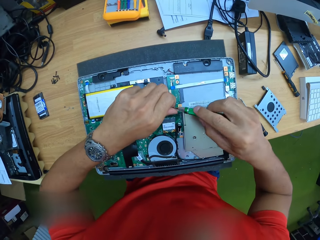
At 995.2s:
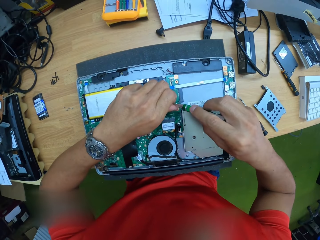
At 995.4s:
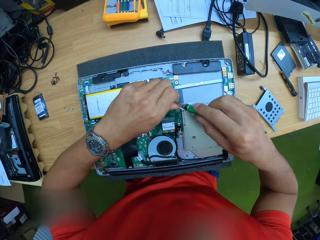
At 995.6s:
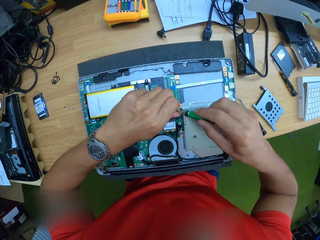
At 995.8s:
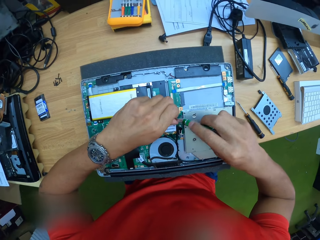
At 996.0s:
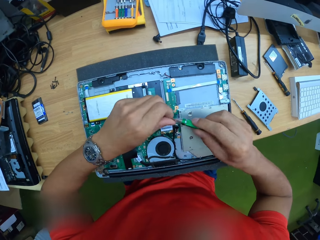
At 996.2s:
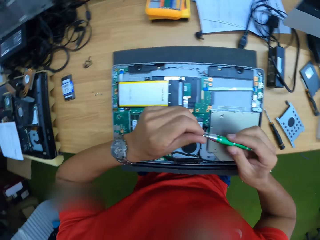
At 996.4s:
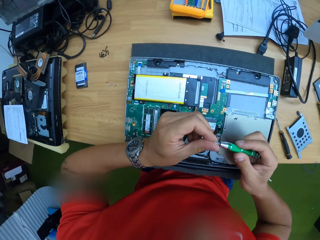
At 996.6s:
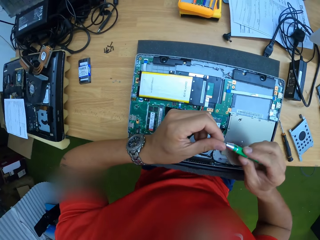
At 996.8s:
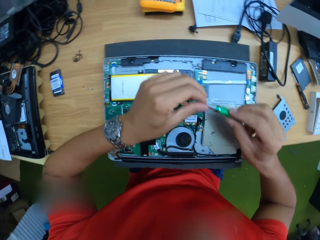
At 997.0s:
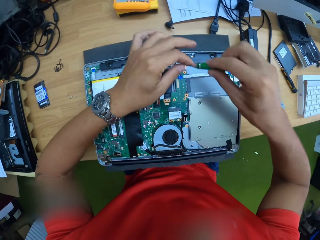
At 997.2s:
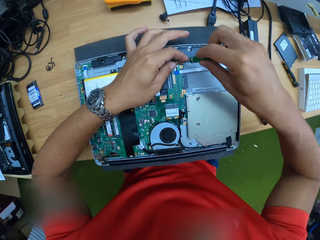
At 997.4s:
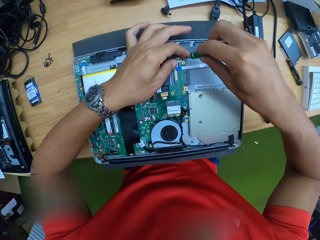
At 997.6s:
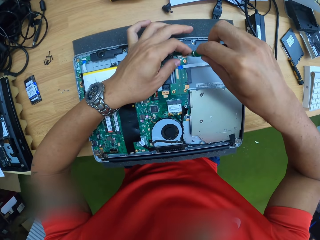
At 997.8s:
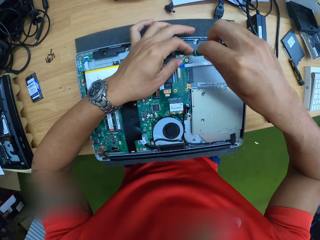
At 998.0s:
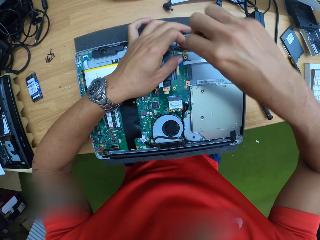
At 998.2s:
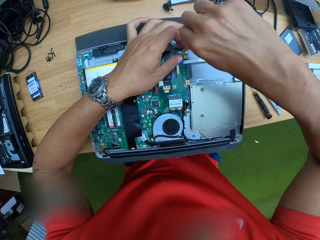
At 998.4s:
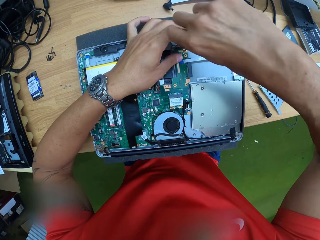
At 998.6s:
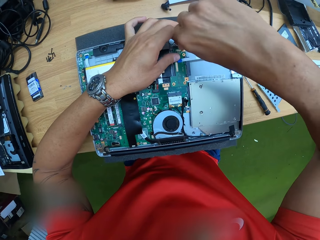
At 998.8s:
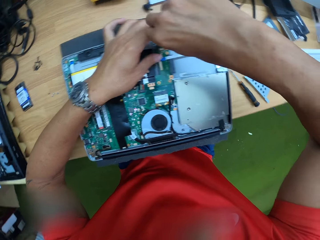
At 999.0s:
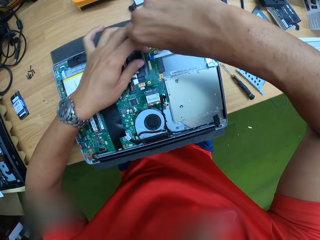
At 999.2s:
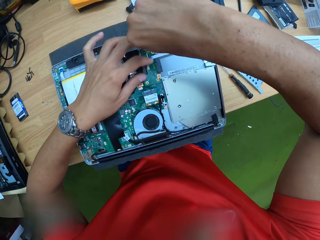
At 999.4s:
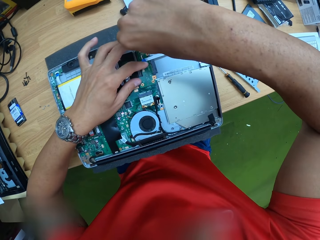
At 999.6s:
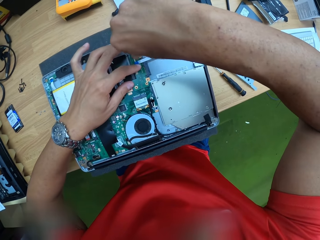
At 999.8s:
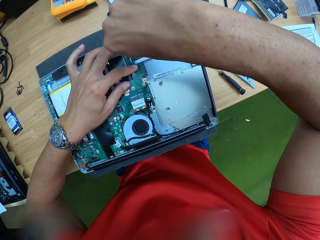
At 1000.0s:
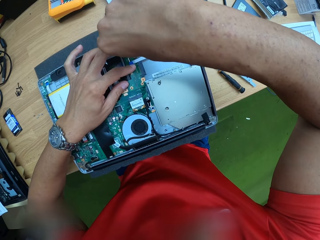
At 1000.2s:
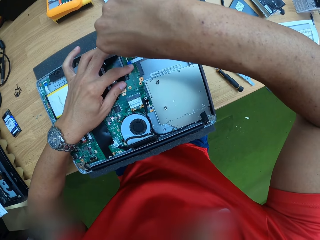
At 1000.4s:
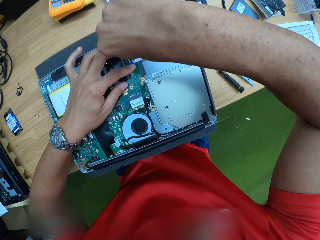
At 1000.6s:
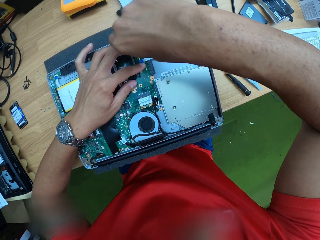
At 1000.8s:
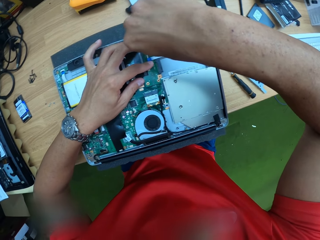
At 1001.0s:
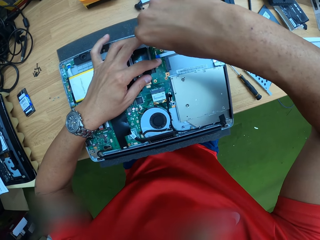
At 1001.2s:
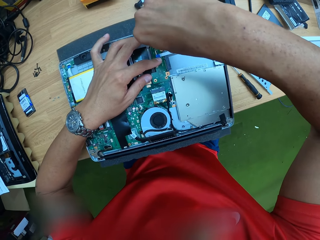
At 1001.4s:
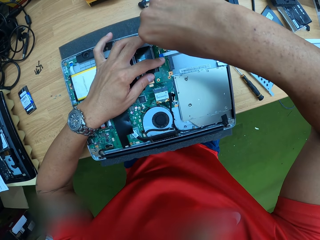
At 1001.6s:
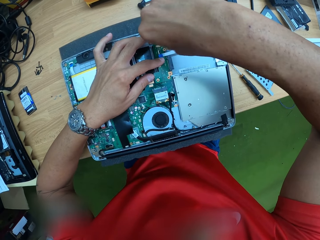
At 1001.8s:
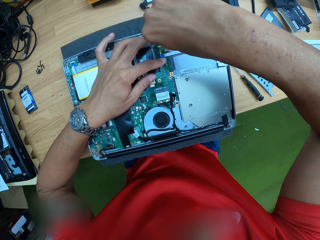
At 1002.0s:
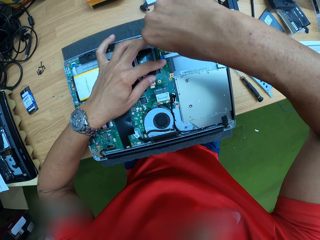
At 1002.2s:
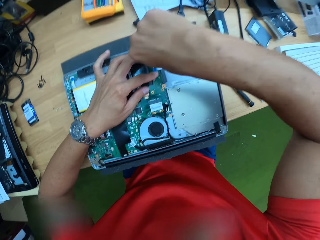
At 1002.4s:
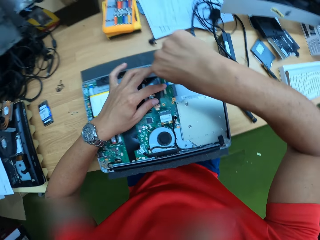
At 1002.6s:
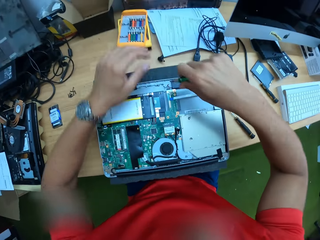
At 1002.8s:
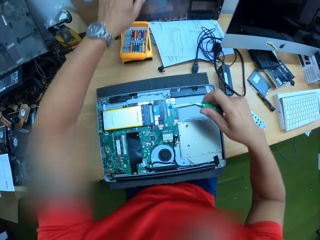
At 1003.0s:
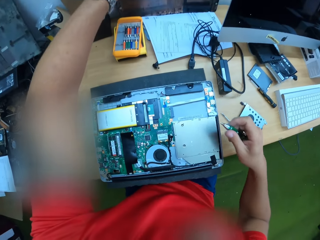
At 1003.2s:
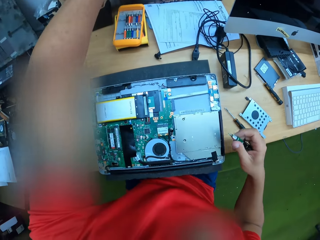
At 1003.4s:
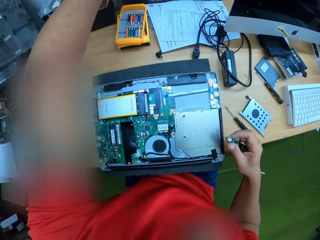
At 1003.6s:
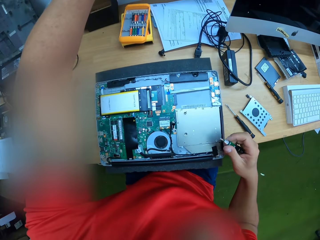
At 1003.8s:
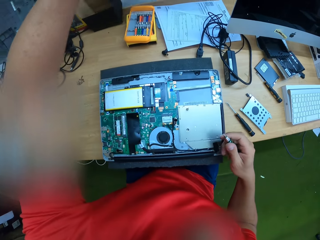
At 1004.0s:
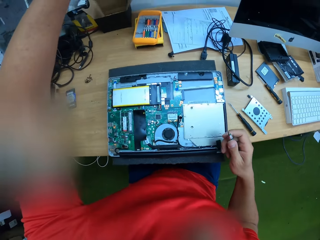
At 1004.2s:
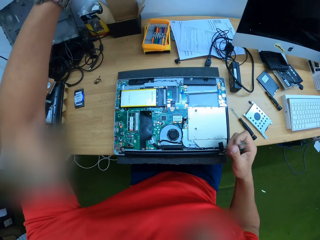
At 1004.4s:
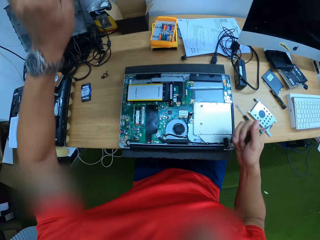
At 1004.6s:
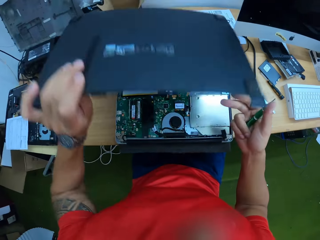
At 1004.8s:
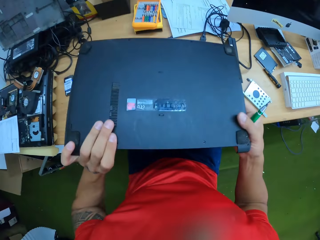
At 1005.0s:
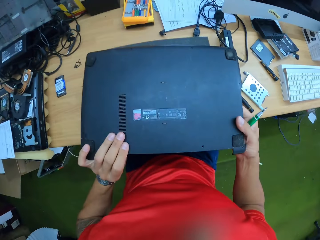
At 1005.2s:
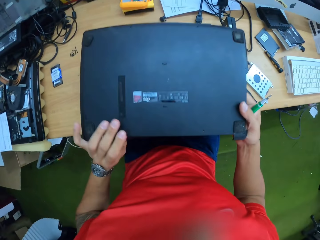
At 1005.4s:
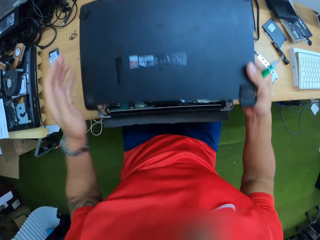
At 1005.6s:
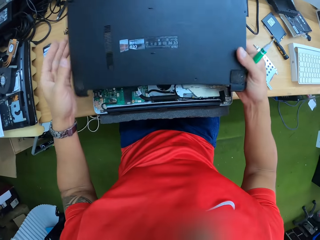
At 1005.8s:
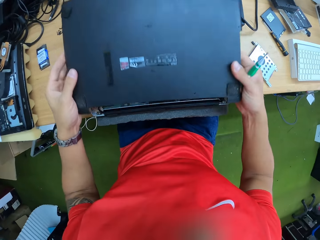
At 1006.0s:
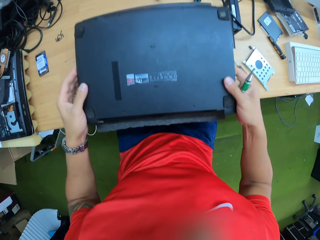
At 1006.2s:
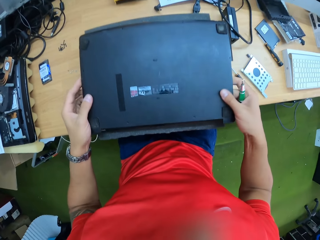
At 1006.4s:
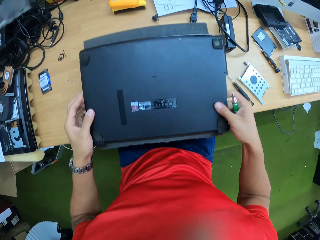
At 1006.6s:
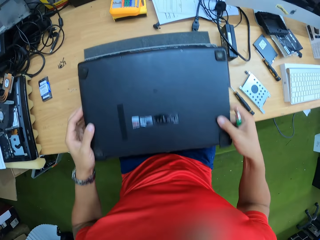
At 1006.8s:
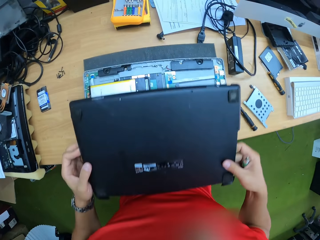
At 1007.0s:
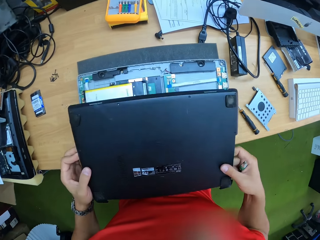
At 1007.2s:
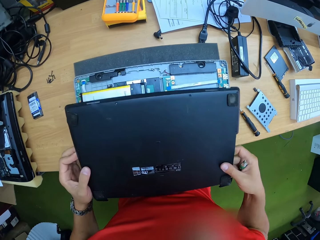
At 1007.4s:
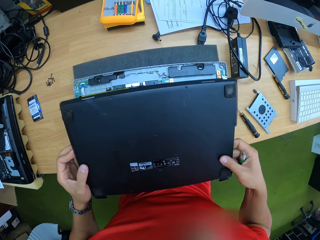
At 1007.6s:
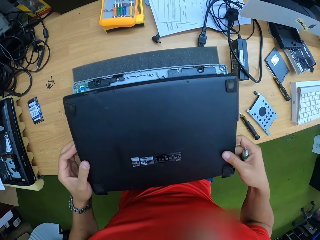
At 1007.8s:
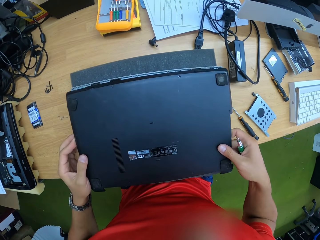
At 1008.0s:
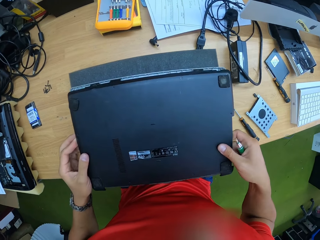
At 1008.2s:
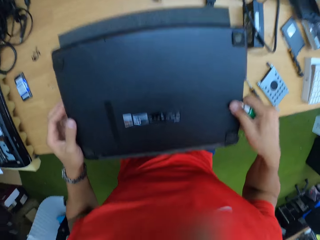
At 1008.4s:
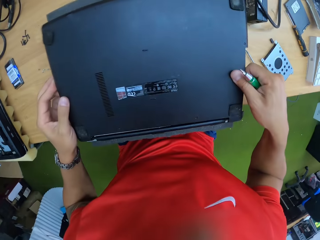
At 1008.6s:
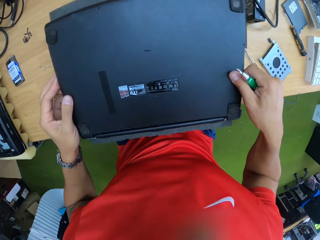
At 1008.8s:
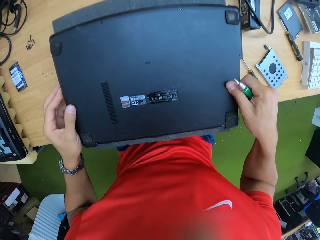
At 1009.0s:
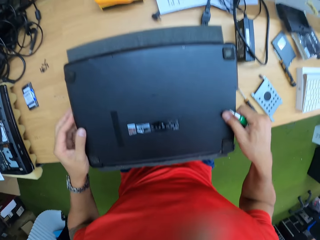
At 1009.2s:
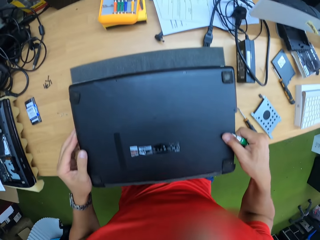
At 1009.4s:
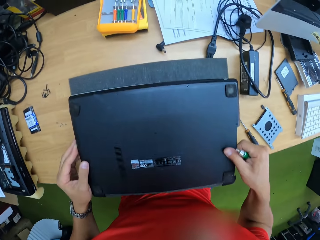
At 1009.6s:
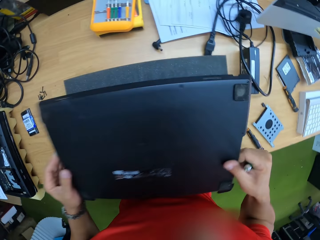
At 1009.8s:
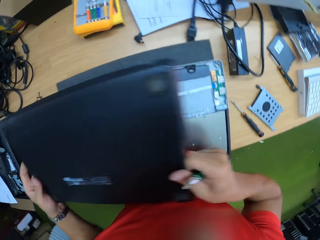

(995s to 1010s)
The camera wearer places the screw on the screwdriver in his right hand with his left hand. He drives in the screw on the circuit board with the screwdriver in his right hand. He picks up the laptop back cover with his left hand. He holds the laptop back cover with his hands. He closes the machine with the cover.

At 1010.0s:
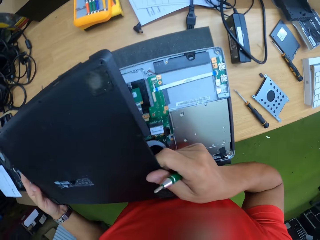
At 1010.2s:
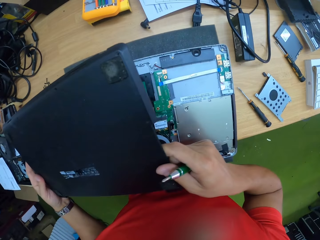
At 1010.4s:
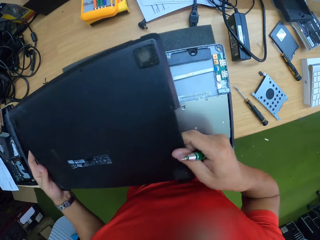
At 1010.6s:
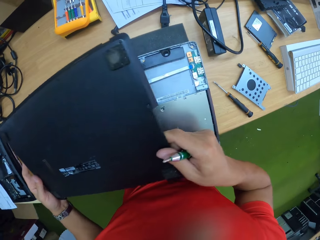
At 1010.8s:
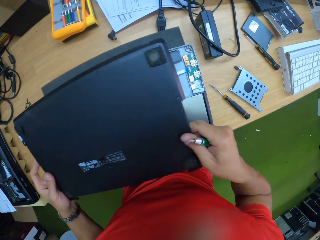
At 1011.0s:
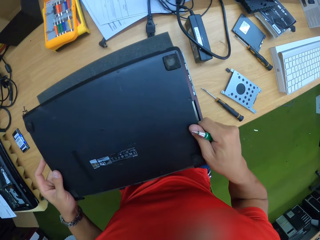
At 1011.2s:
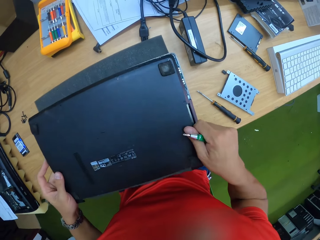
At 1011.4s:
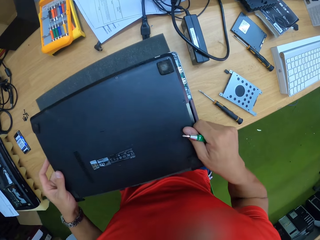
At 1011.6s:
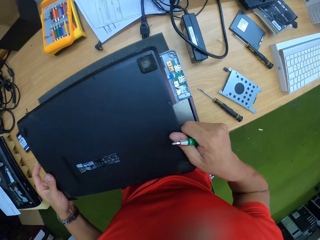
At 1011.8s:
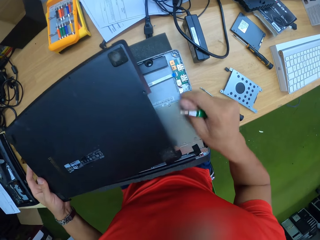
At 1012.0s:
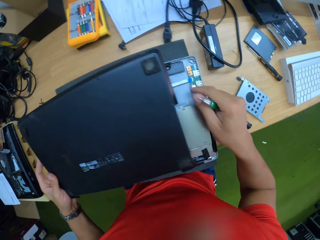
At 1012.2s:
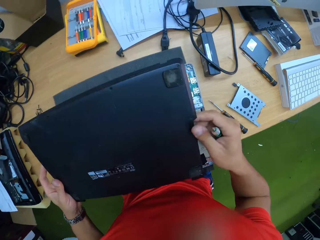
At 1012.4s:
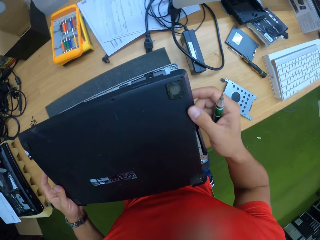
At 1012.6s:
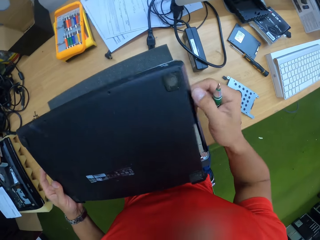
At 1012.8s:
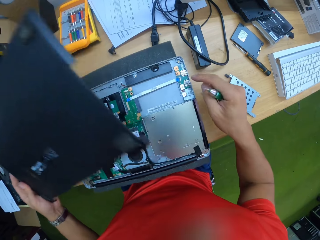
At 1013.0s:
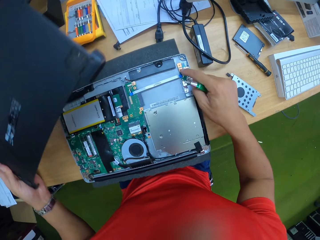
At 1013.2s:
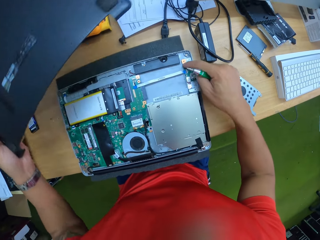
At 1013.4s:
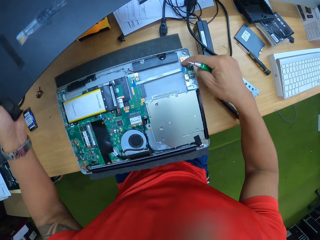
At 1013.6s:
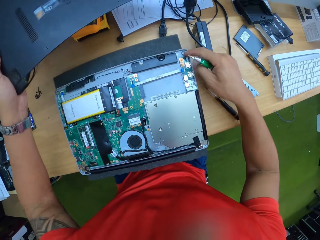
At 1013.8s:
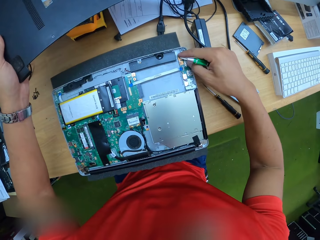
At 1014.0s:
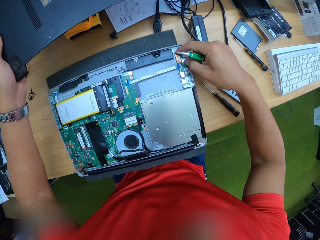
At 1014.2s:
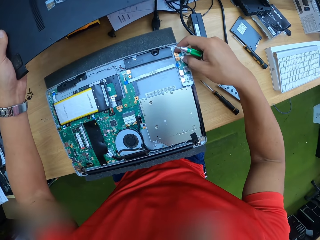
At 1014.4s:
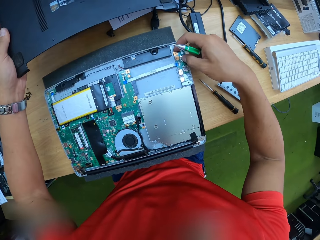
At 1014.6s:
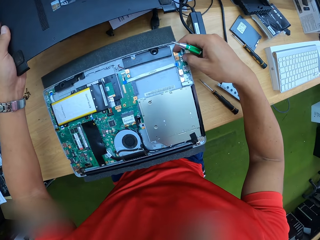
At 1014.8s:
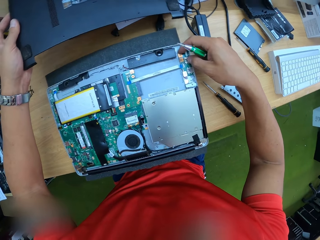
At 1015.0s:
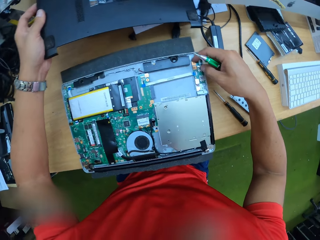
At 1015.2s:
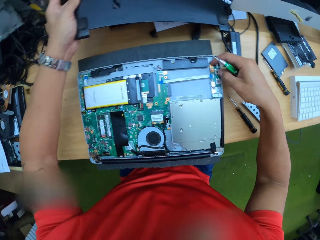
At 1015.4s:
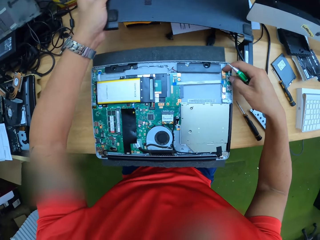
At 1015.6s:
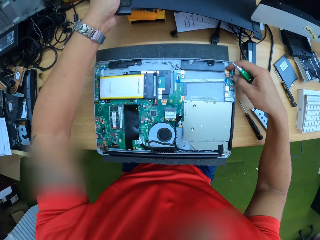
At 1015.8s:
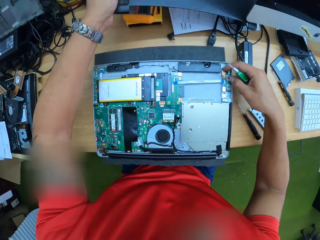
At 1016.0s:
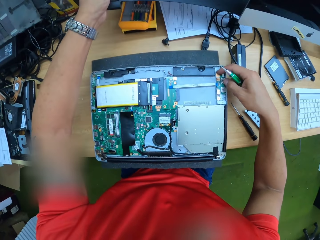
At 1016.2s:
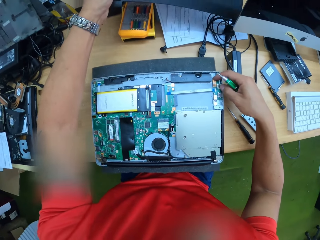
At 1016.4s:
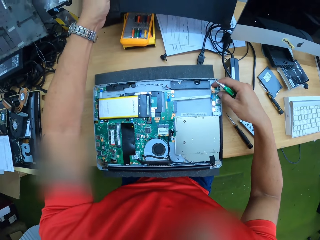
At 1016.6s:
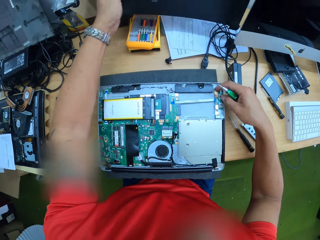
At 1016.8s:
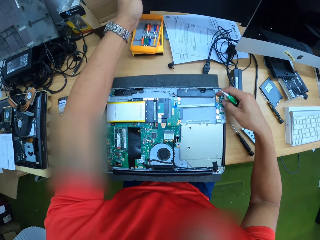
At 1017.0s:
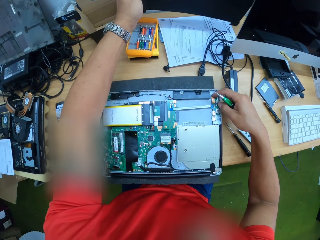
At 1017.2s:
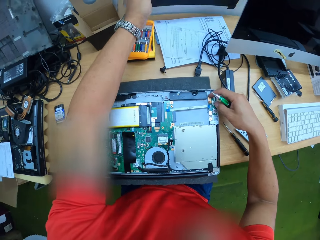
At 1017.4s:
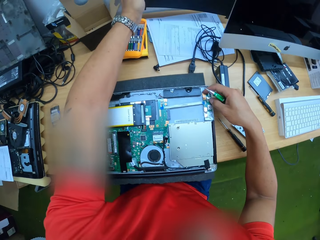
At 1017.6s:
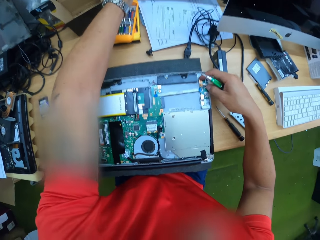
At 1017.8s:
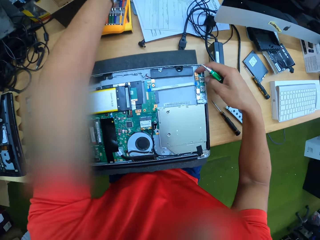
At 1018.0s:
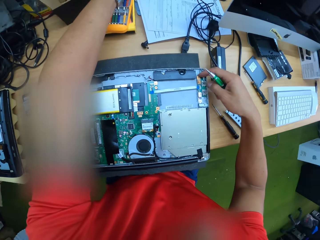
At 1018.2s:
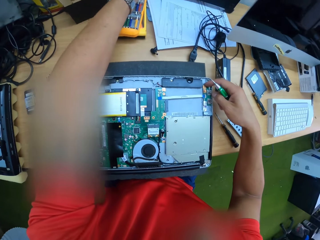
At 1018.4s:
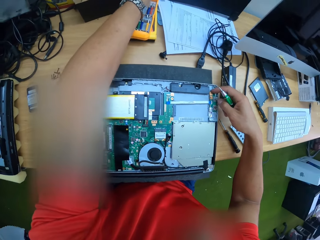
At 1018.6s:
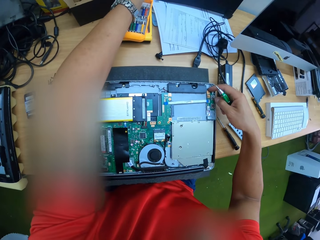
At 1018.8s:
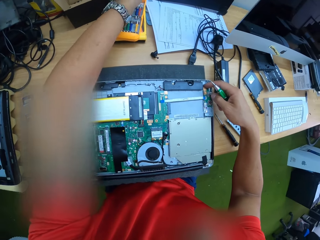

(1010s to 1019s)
The camera wearer removes his right hand from the laptop cover. He pins down a port flex on the laptop back cover with his right index finger. He places the laptop back cover on the work bench with his left hand. He looks at the machine.
